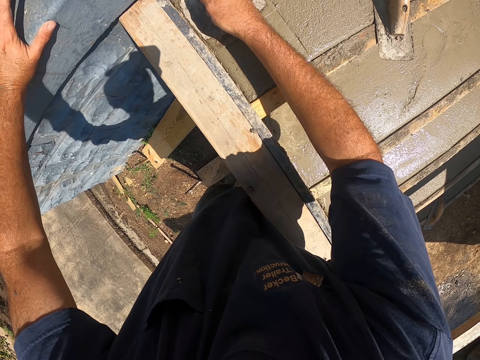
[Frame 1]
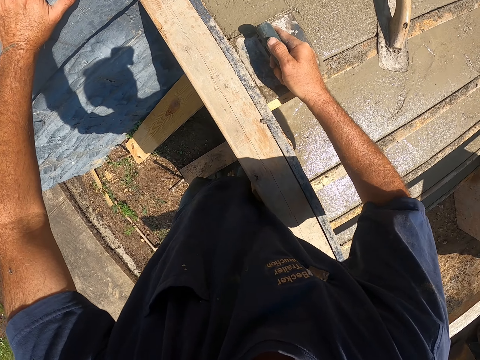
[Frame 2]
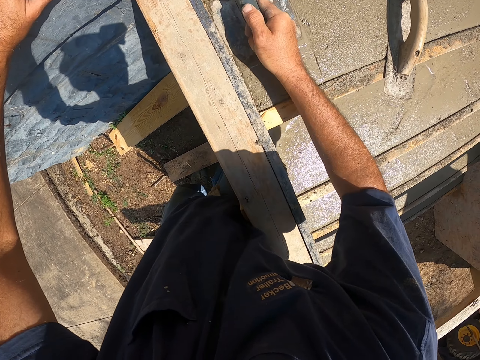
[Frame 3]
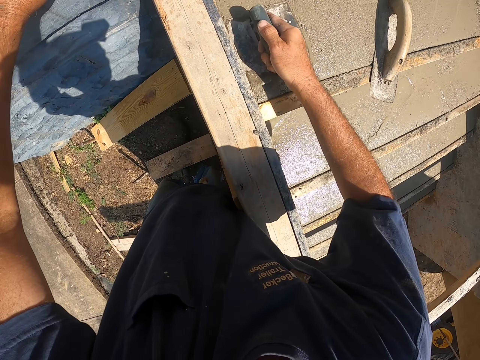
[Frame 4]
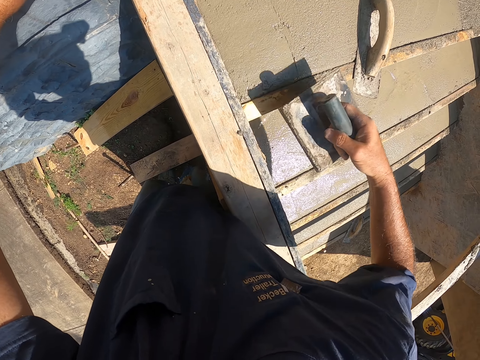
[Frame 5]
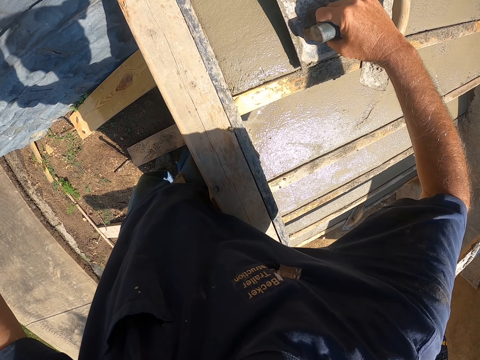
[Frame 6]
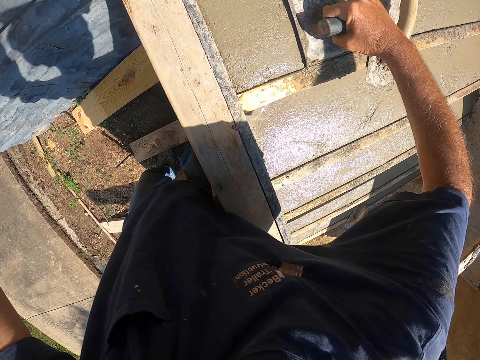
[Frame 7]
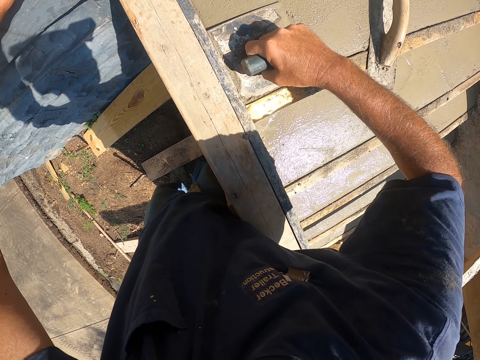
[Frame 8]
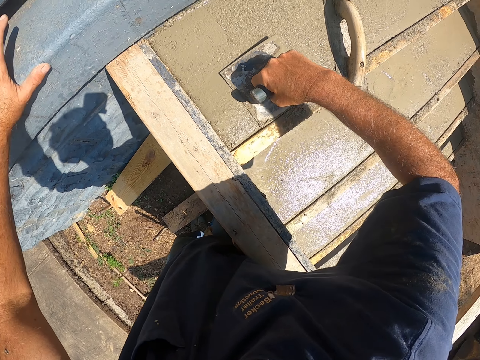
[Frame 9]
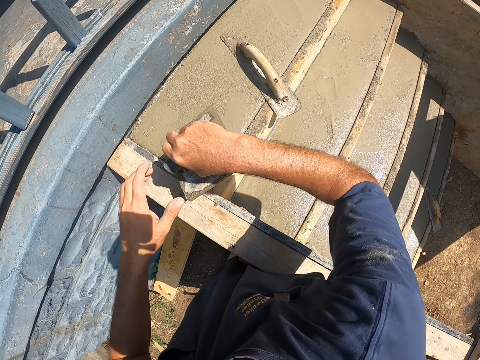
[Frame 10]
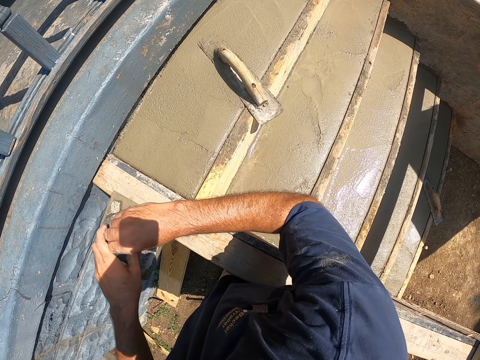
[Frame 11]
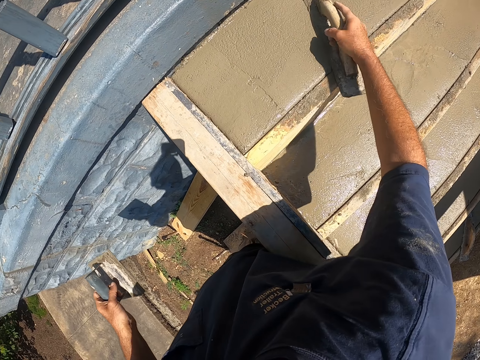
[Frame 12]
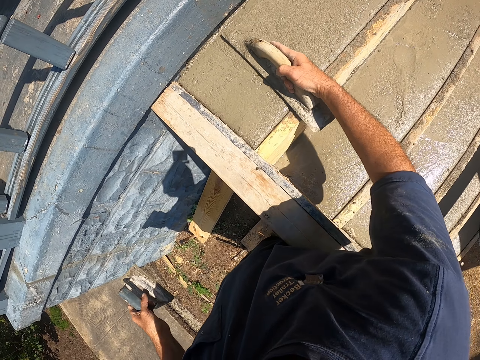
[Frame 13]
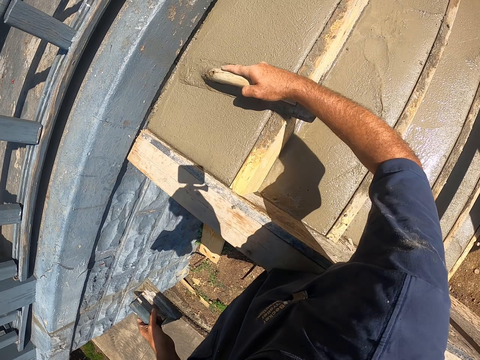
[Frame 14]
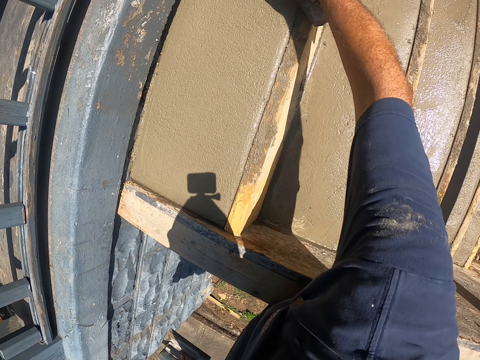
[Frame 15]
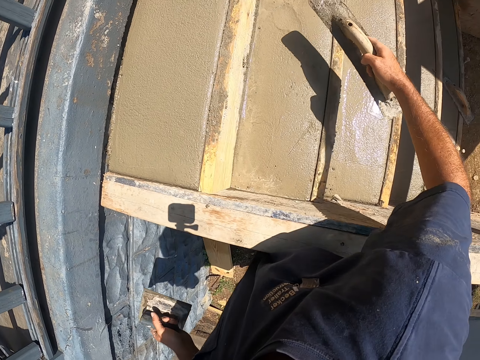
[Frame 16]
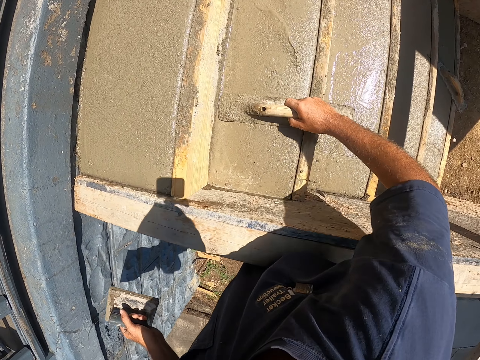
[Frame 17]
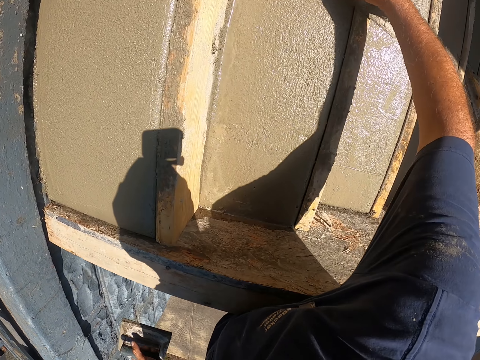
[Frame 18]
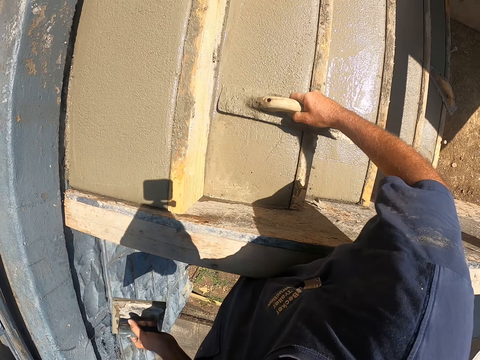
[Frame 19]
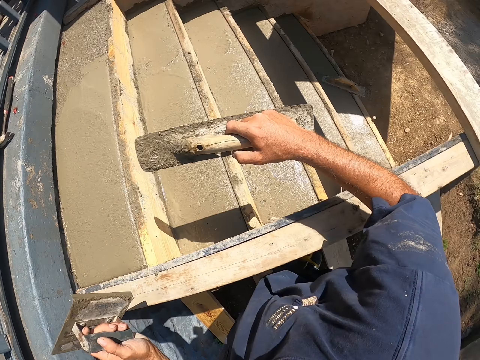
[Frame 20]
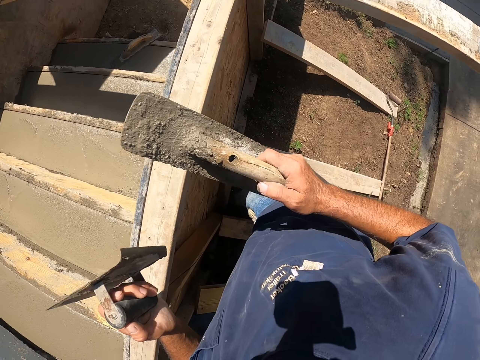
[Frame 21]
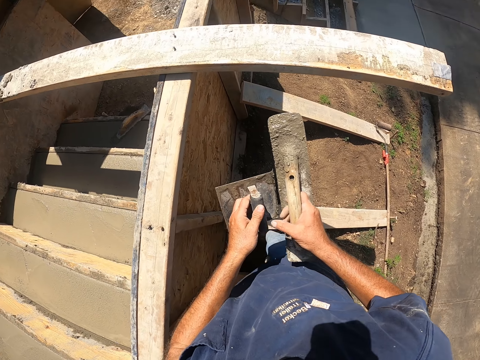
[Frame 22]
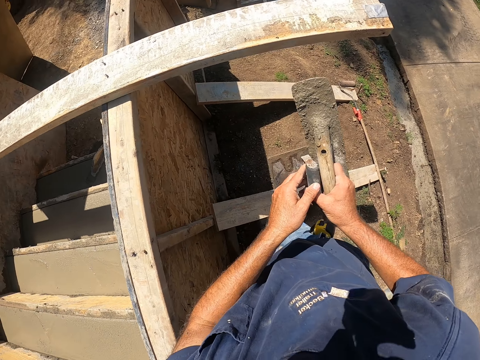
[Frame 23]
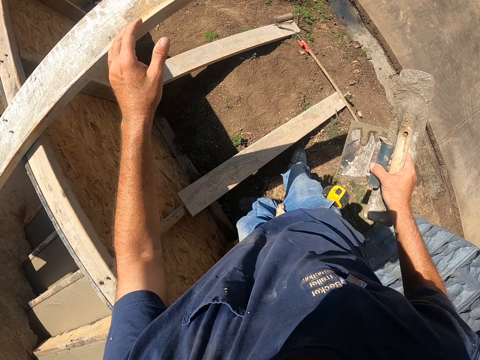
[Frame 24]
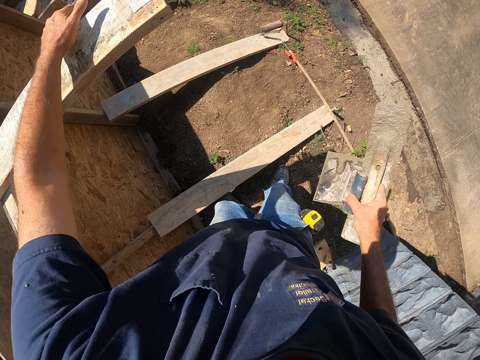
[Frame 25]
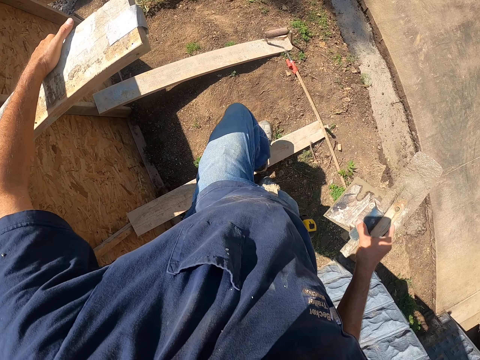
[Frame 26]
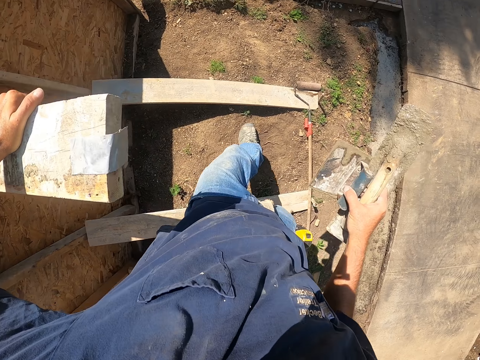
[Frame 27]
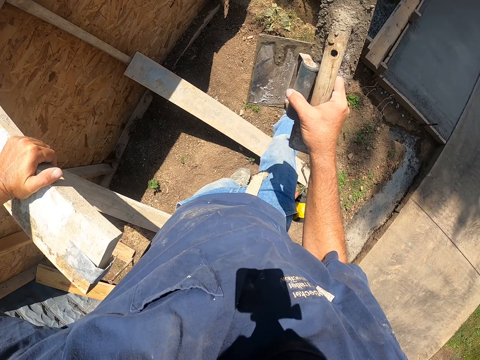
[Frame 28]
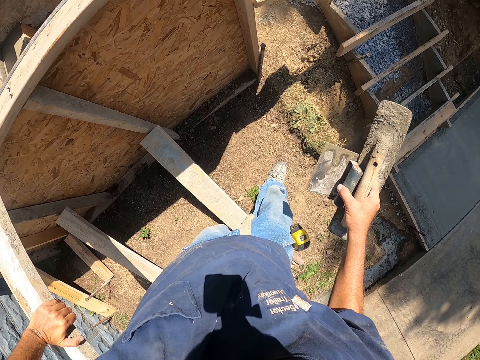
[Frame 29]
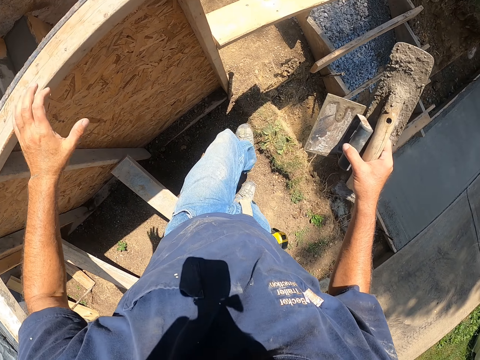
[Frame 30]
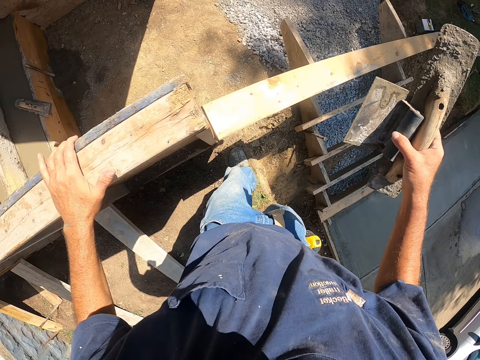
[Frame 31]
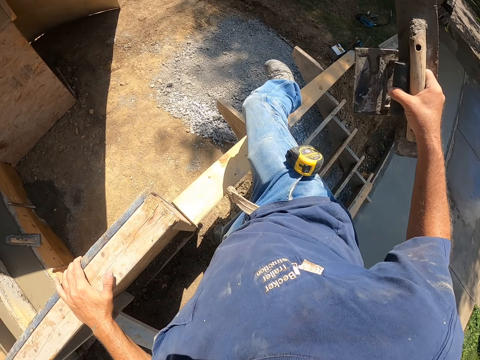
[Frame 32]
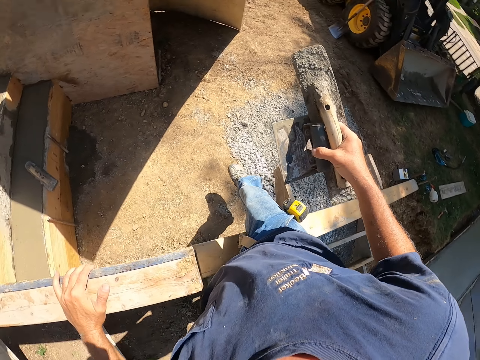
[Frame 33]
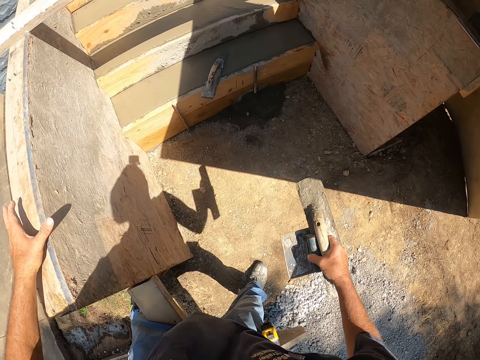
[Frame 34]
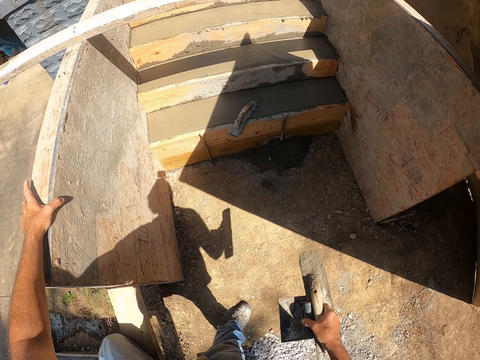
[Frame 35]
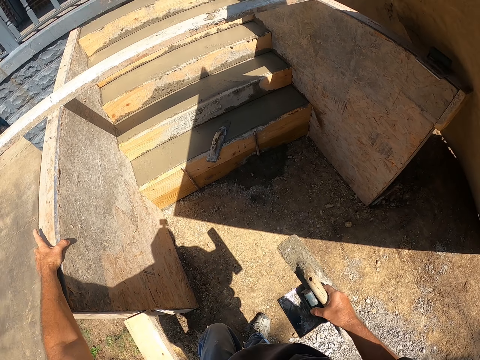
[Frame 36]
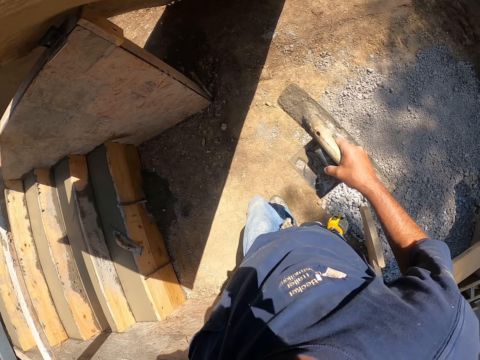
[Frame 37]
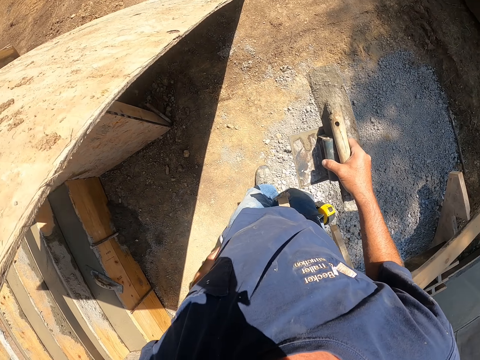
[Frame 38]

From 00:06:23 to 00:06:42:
The camera wearer plasters using a wooden trowel. They walk around. They climb over the timber.

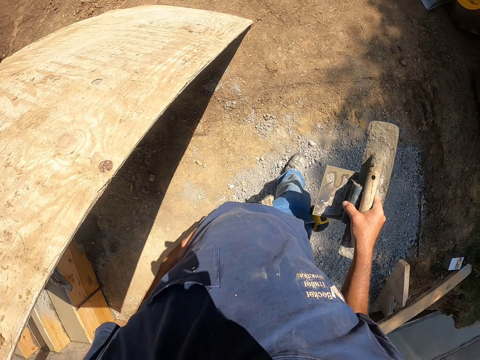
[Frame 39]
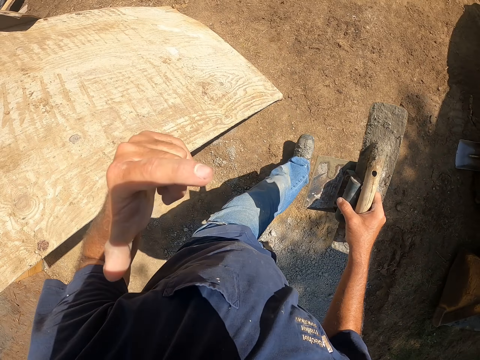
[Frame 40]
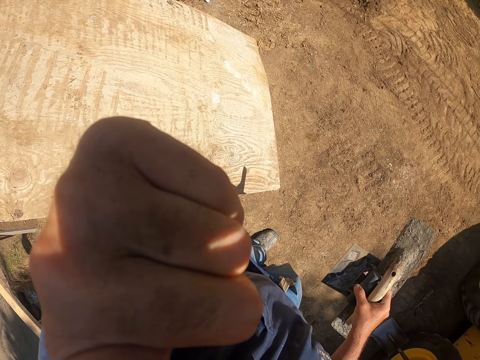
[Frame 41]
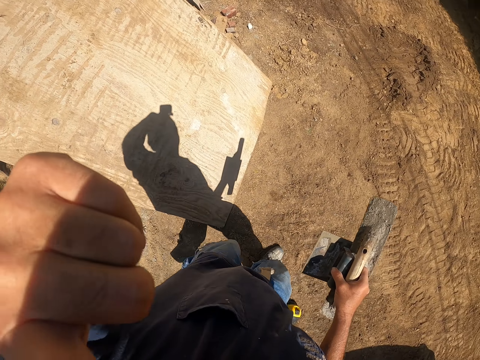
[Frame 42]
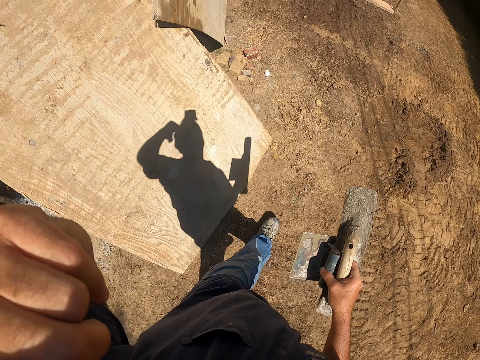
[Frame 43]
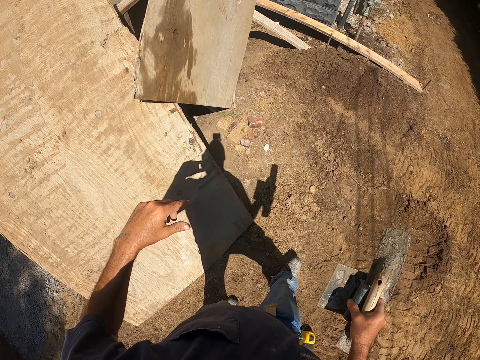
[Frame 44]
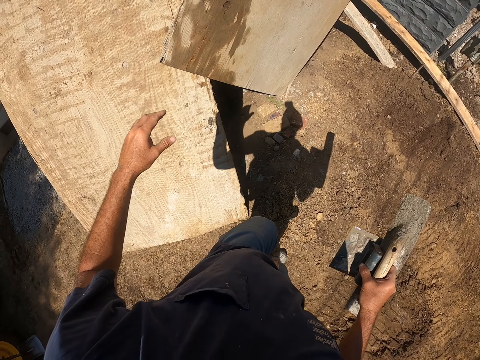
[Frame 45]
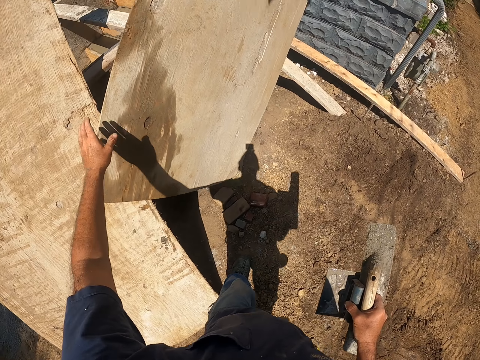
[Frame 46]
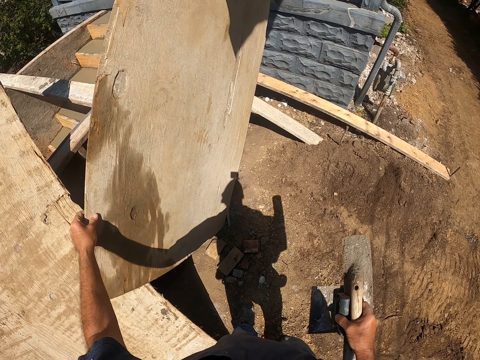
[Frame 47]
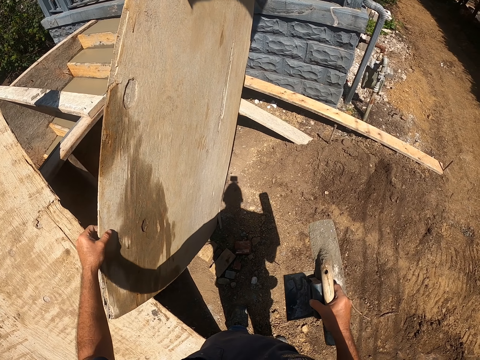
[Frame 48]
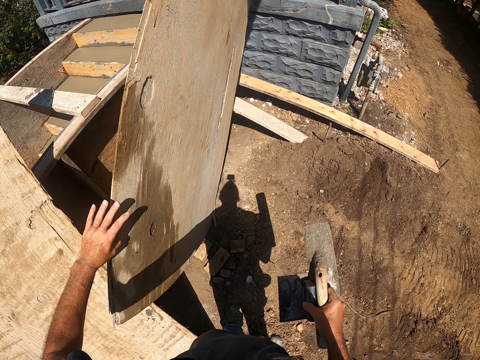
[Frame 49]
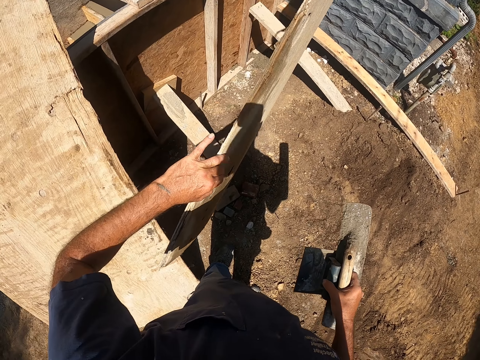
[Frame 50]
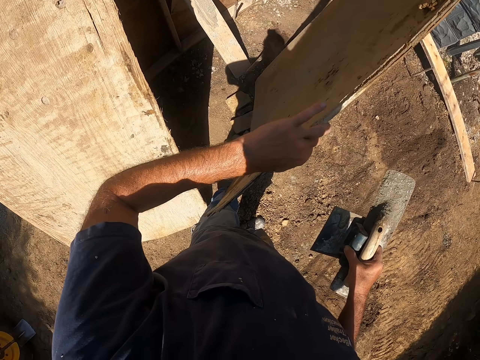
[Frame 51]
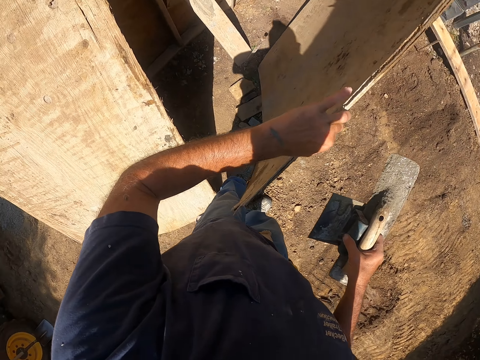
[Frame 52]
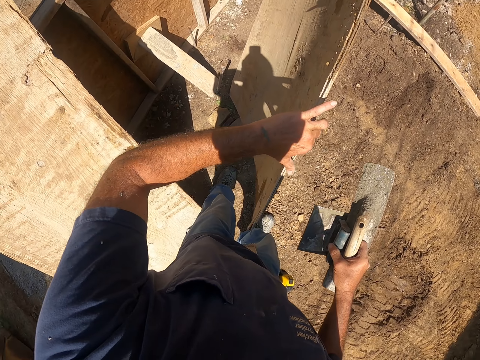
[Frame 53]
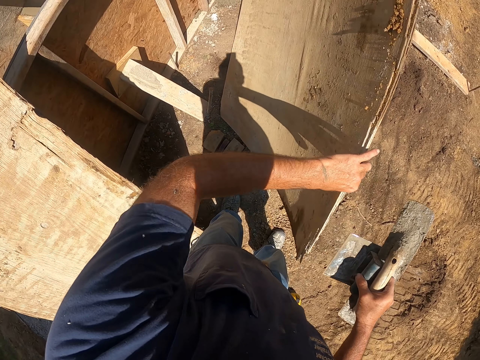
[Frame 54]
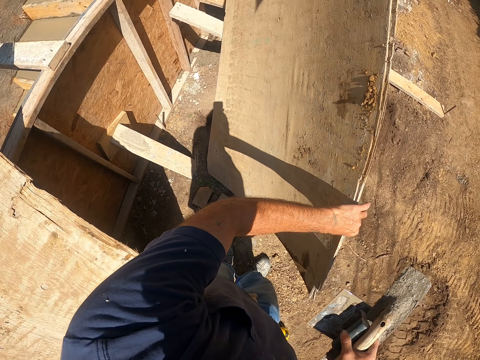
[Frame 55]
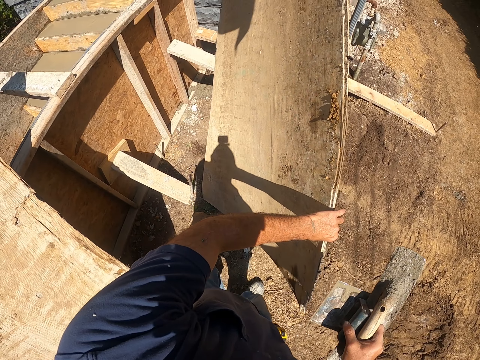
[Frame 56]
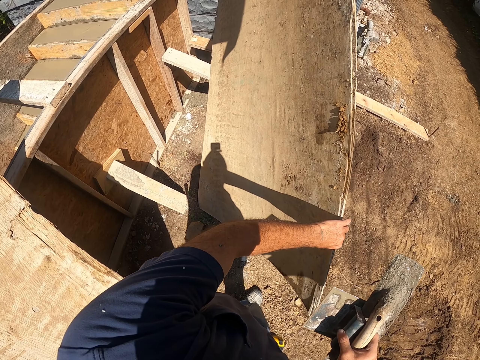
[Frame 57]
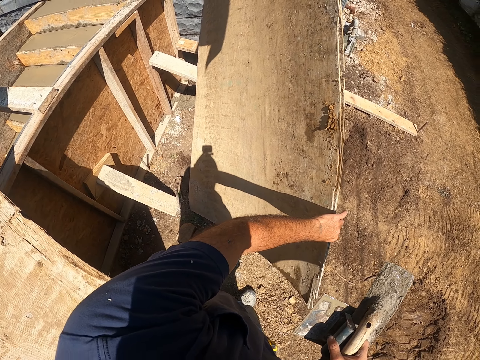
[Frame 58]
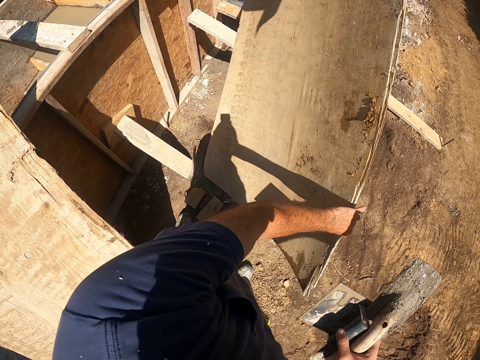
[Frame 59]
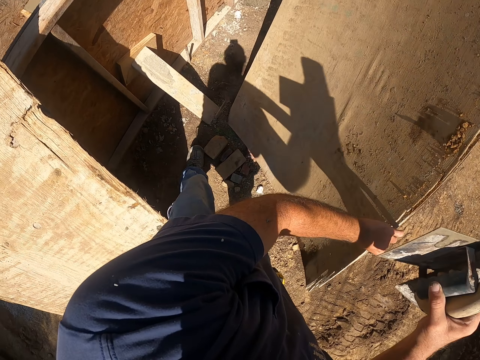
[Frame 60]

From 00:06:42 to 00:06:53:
The camera wearer scratches his face. He moves the board.
